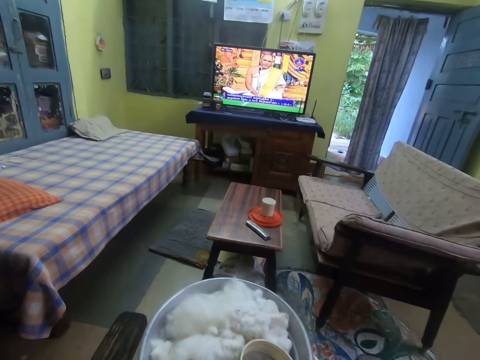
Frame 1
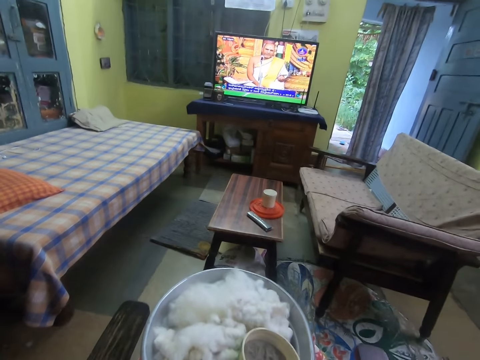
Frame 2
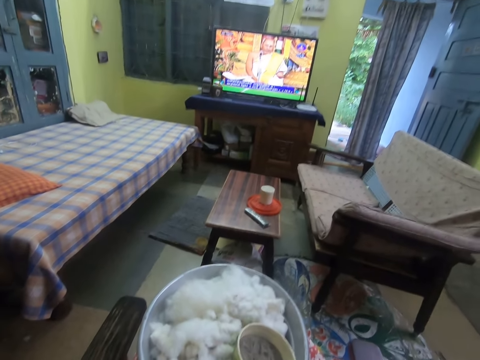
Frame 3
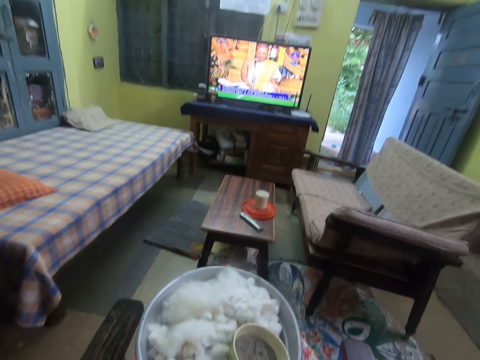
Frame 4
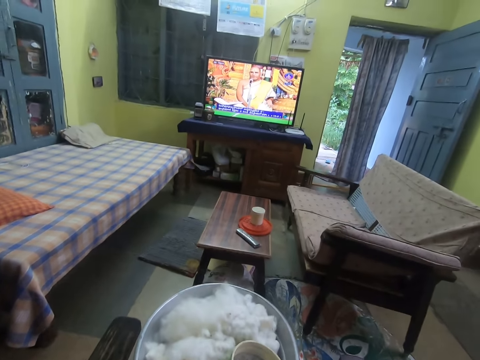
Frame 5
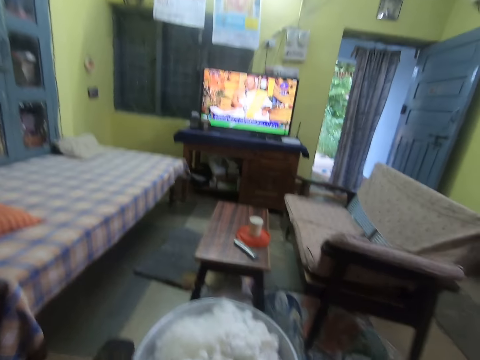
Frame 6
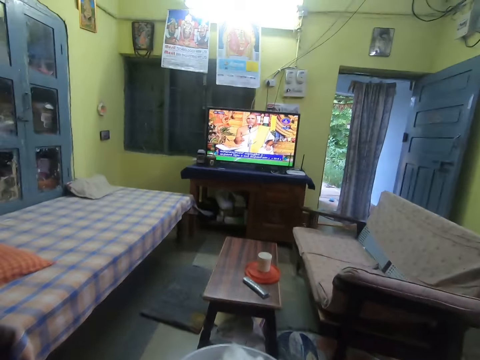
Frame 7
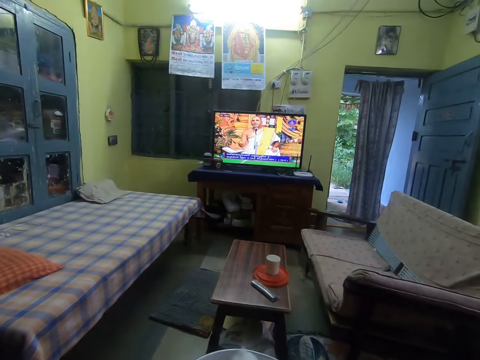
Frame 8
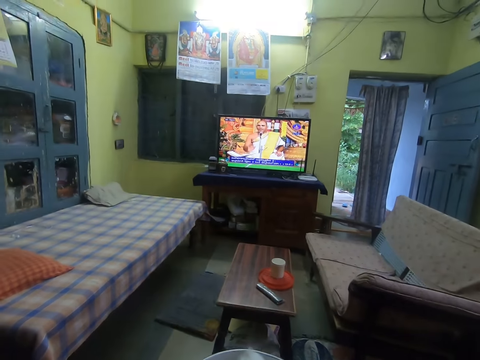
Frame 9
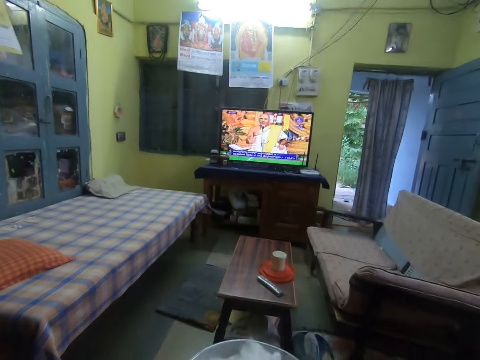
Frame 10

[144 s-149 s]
The camera wearer looks closer.

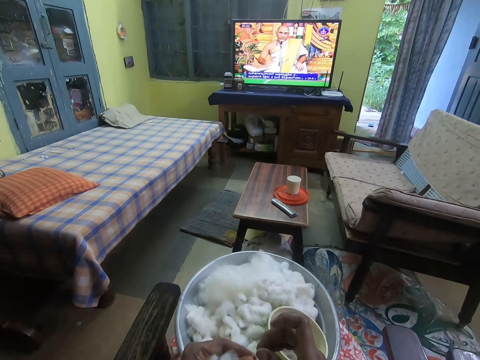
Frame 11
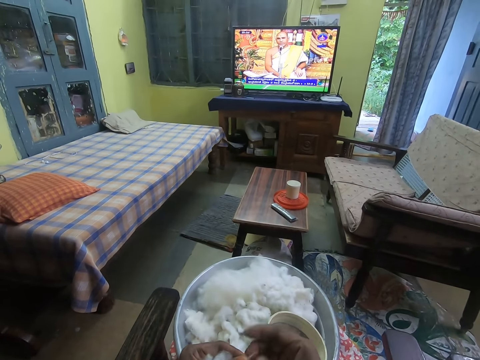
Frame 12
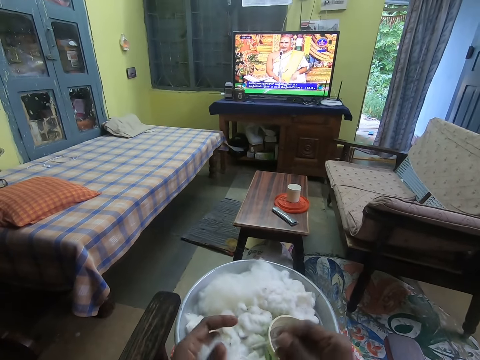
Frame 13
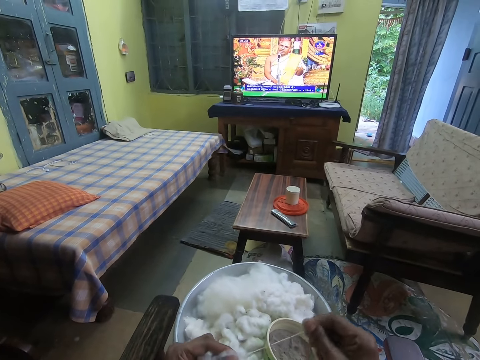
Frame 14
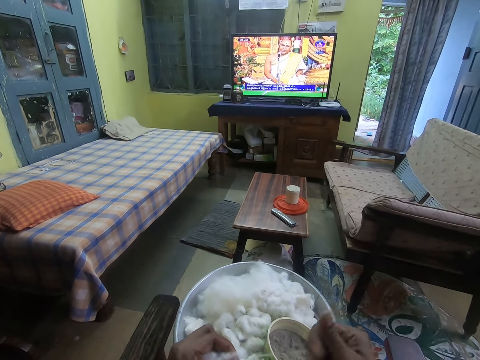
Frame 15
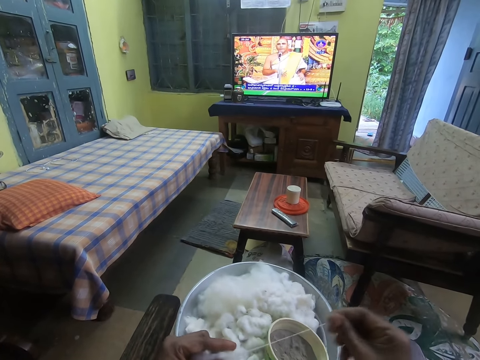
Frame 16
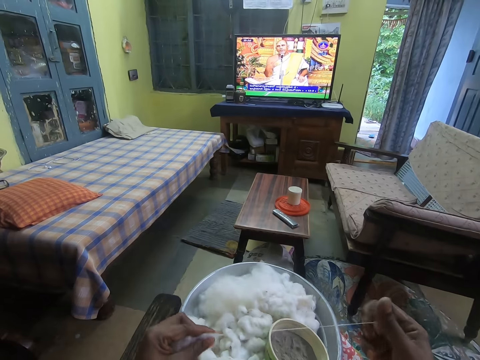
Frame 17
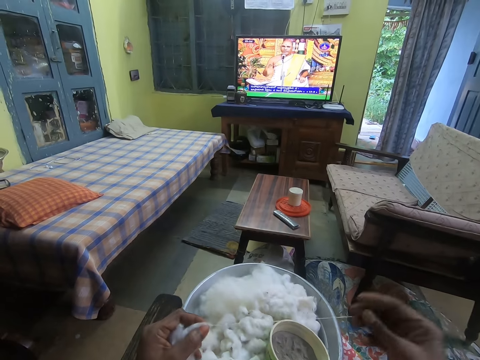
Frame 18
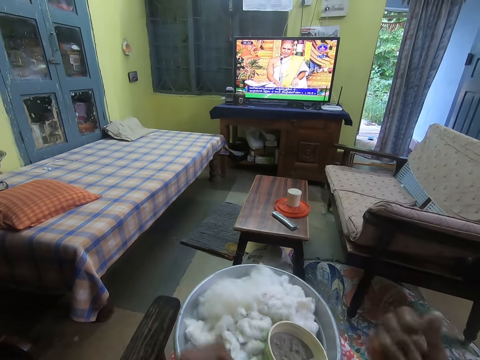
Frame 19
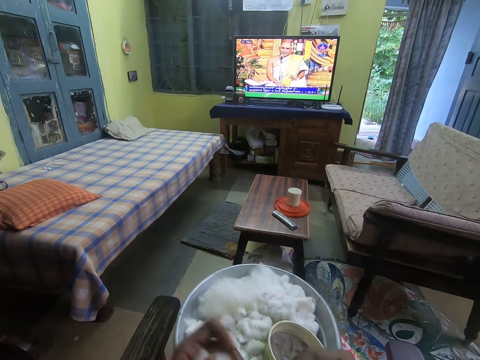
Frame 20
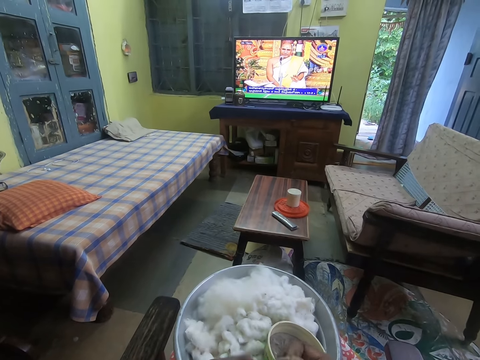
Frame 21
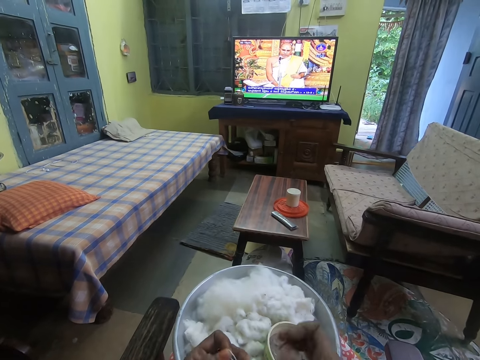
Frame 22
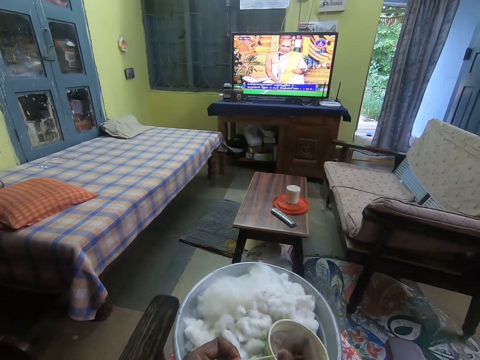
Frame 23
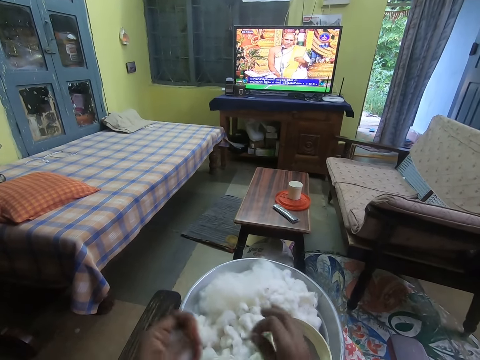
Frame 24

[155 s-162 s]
The camera wearer prepares thread from cotton wool.

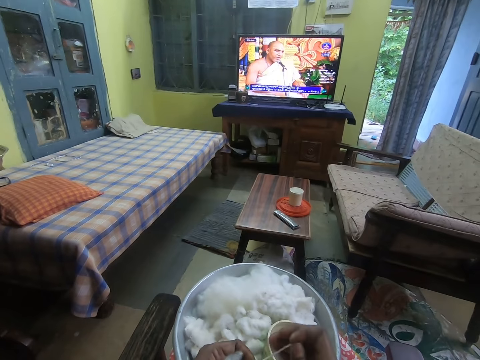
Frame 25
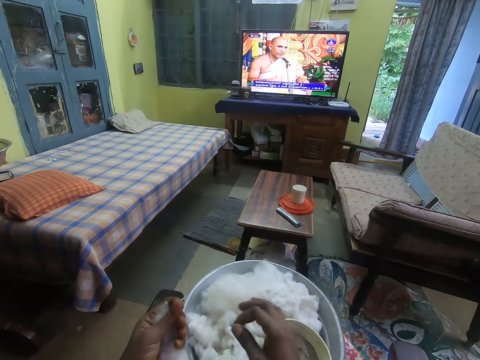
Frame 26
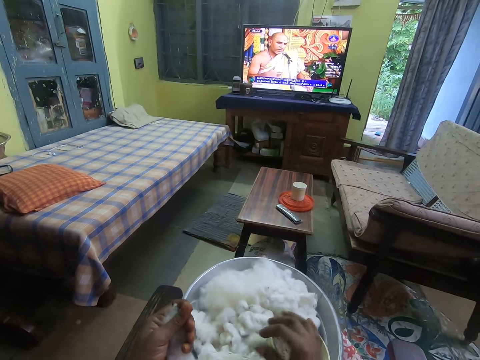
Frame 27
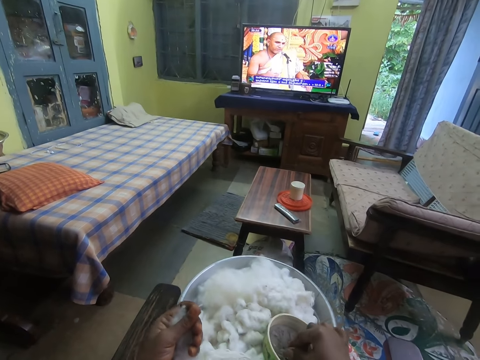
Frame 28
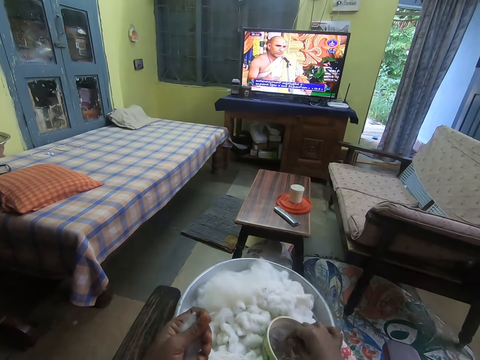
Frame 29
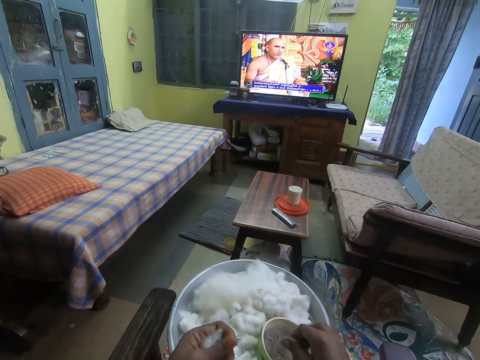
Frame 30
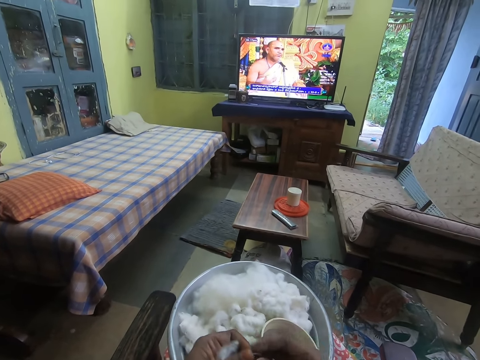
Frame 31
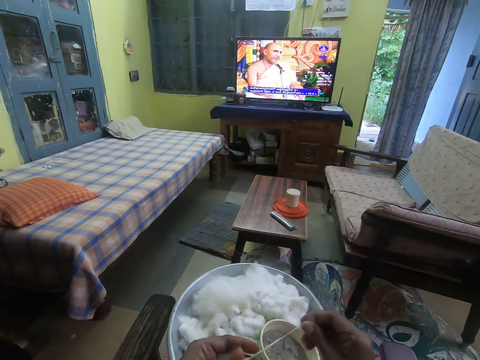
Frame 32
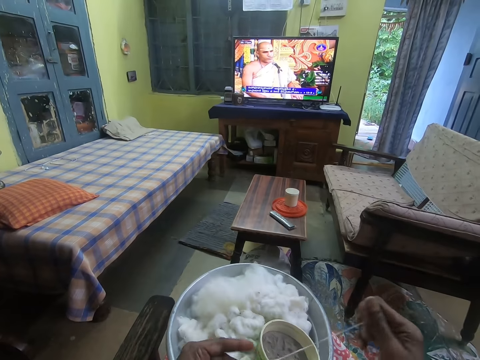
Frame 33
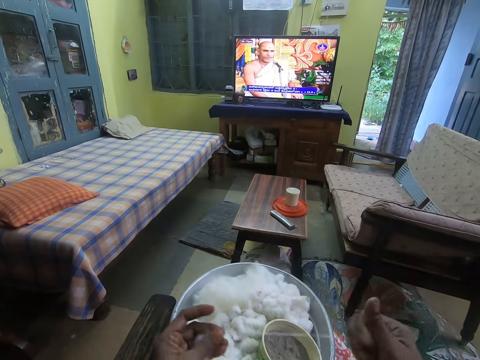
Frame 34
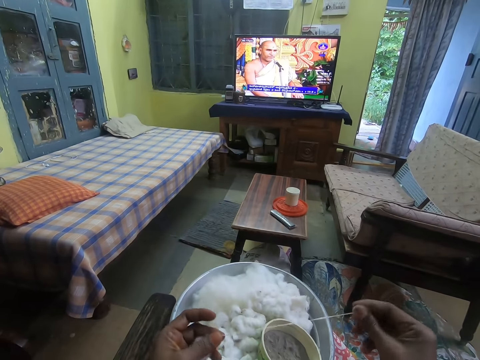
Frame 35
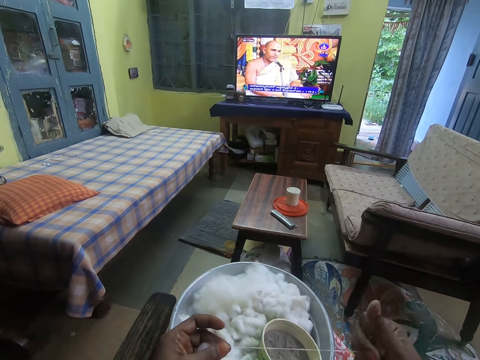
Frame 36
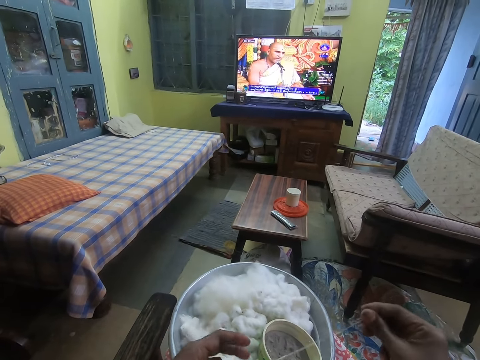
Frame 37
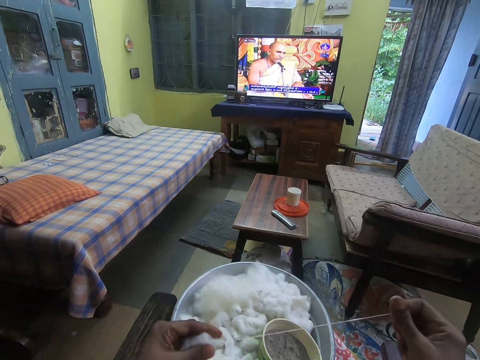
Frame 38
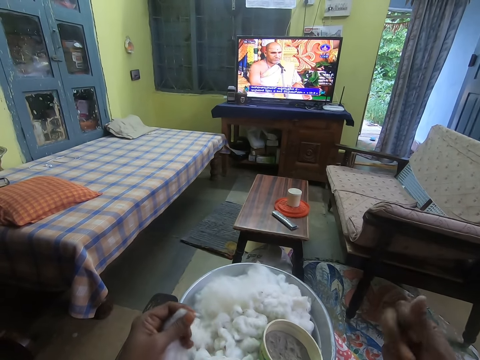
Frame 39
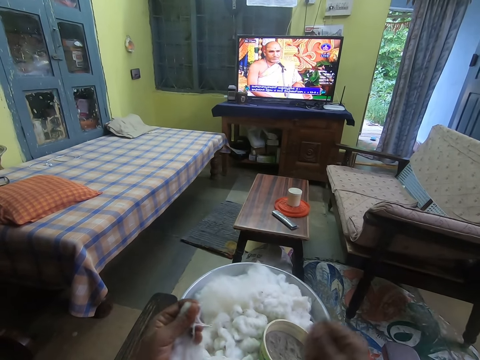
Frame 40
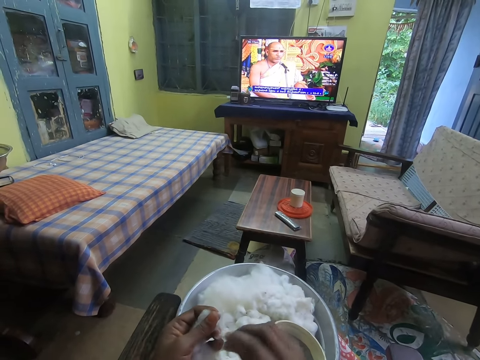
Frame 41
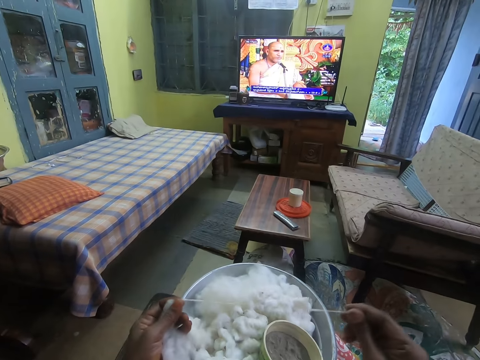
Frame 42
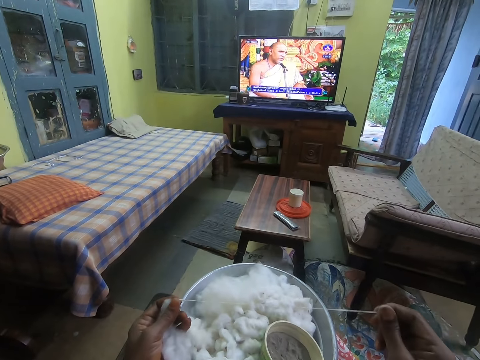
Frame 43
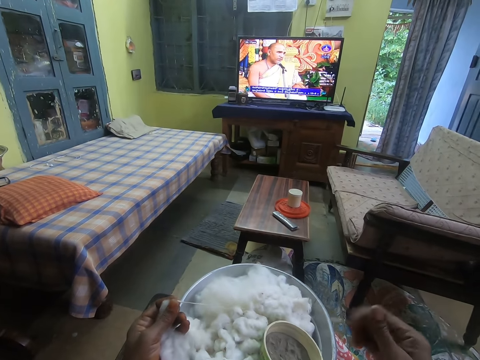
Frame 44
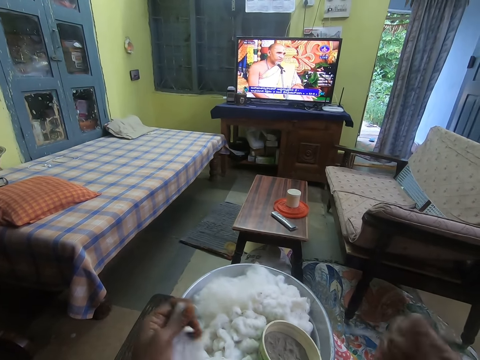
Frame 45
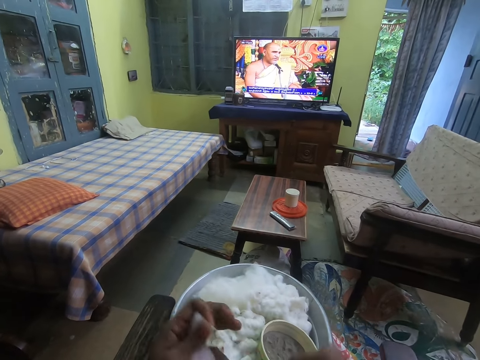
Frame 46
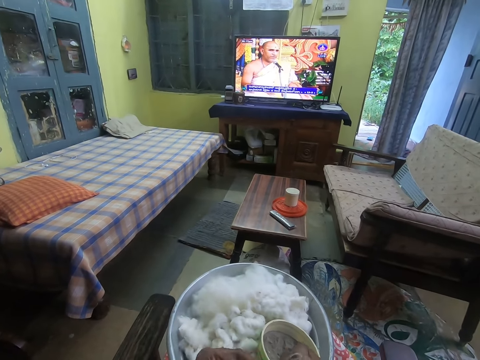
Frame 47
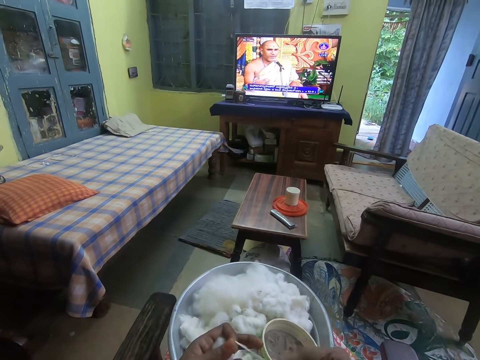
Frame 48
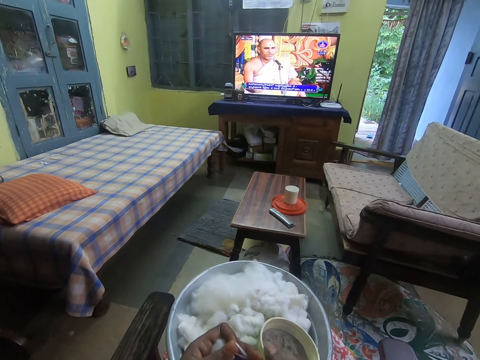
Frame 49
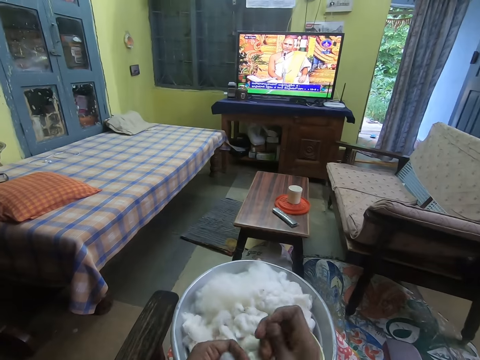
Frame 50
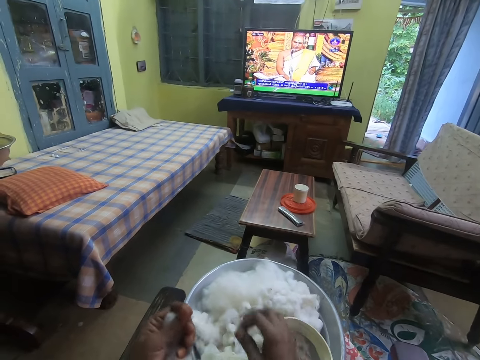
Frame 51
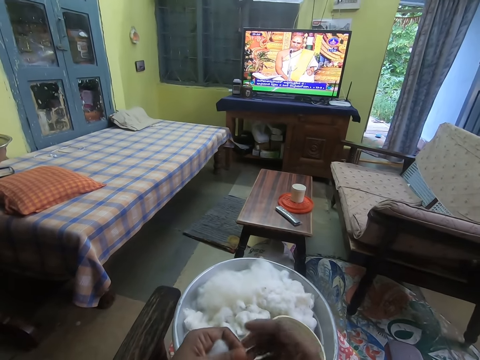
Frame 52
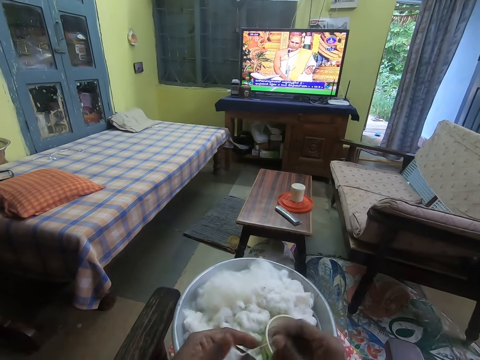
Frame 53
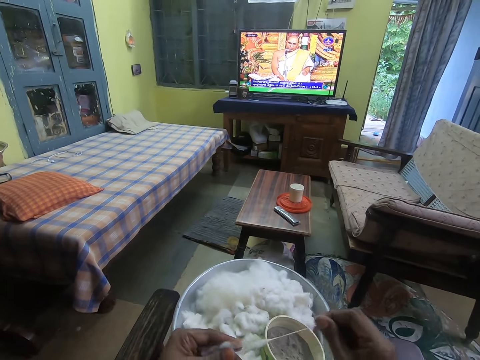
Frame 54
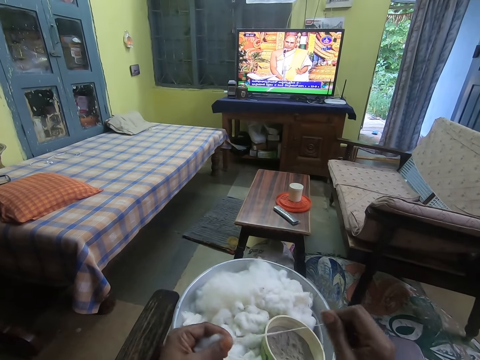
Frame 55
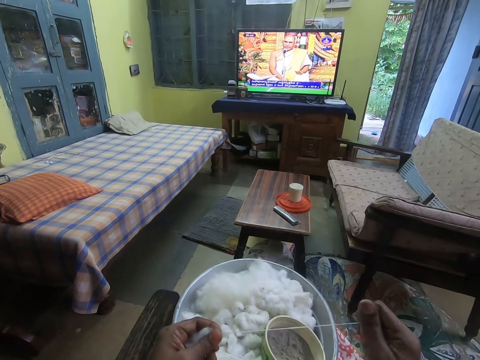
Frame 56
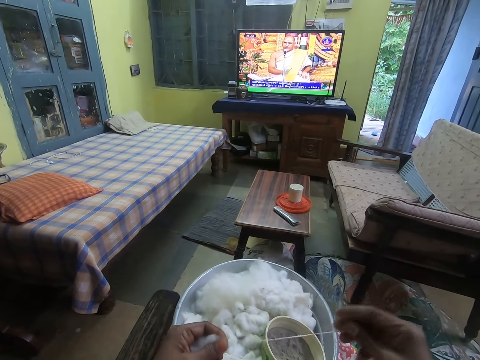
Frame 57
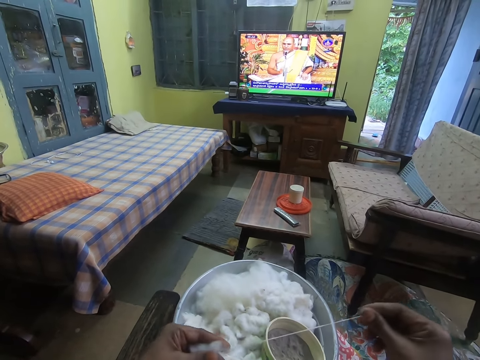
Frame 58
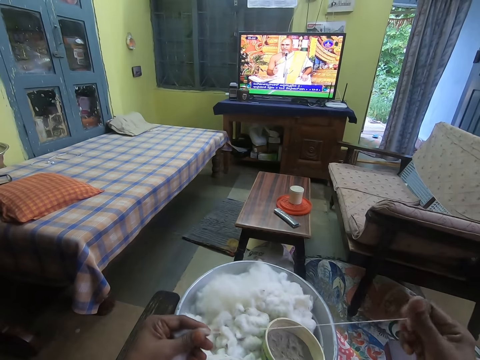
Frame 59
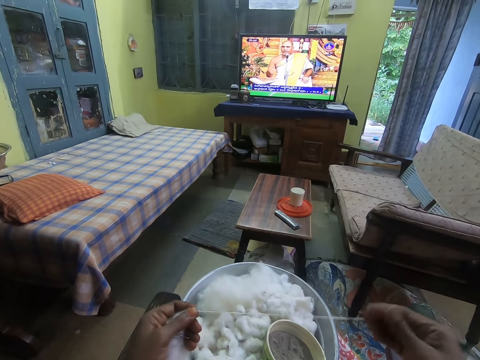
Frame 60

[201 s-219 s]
The camera wearer rubs her right hand in the bowl of powder on her lap. She gins the piece of cotton with her hands. She puts her right hand in the bowl with powder. She prepares a thread from cotton wool.
